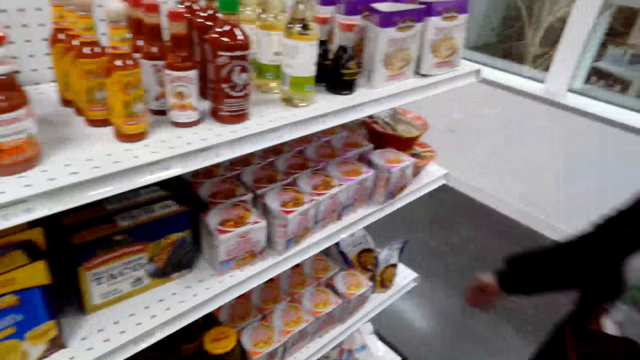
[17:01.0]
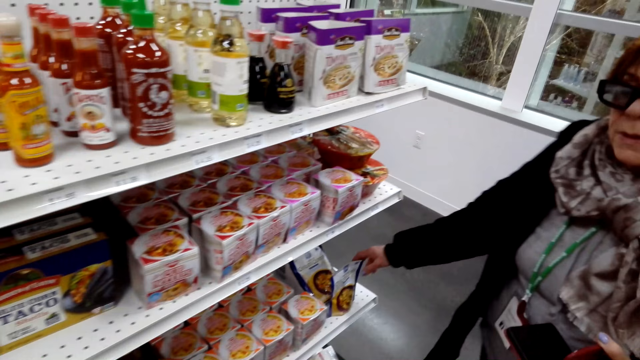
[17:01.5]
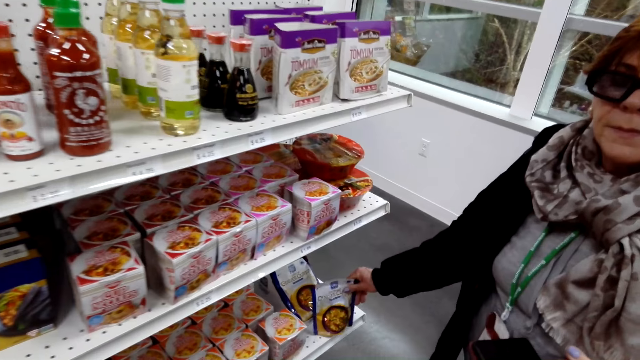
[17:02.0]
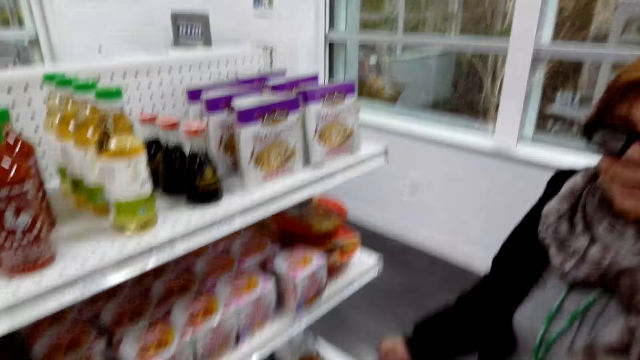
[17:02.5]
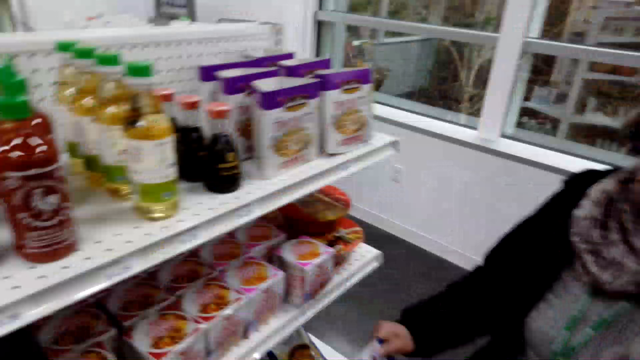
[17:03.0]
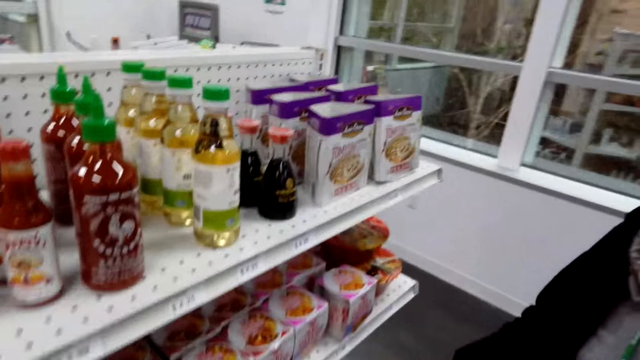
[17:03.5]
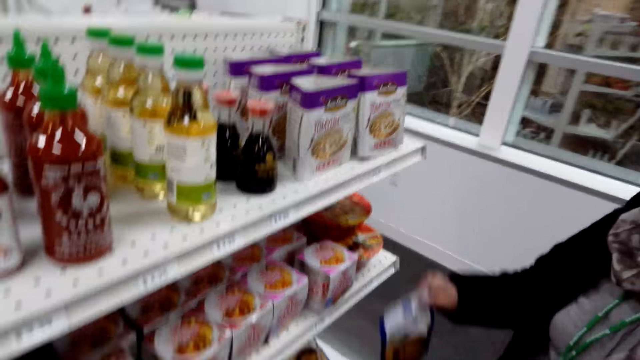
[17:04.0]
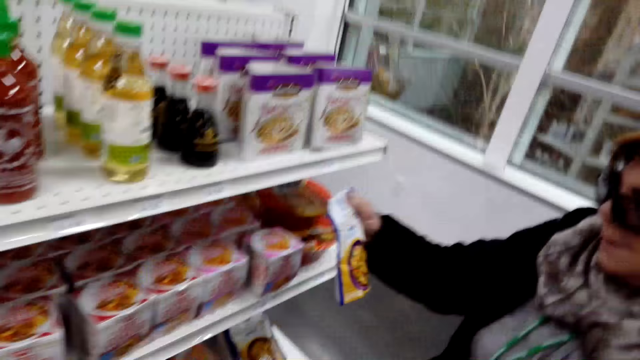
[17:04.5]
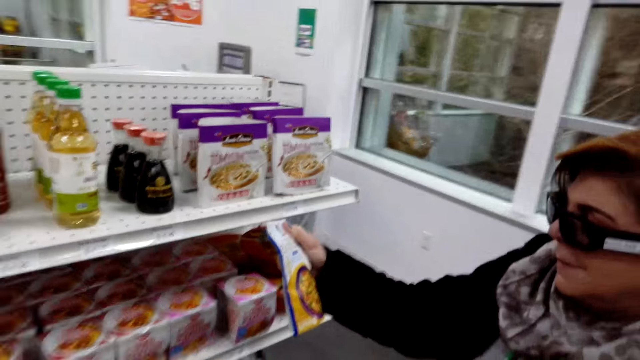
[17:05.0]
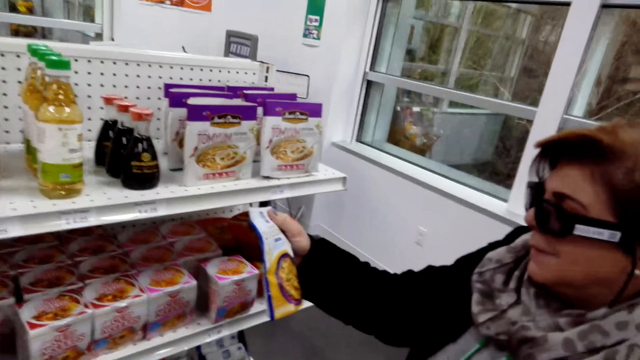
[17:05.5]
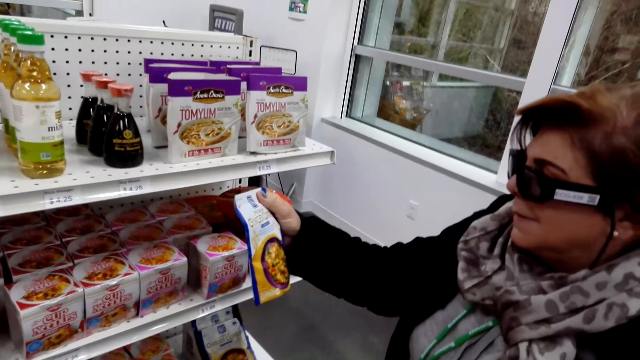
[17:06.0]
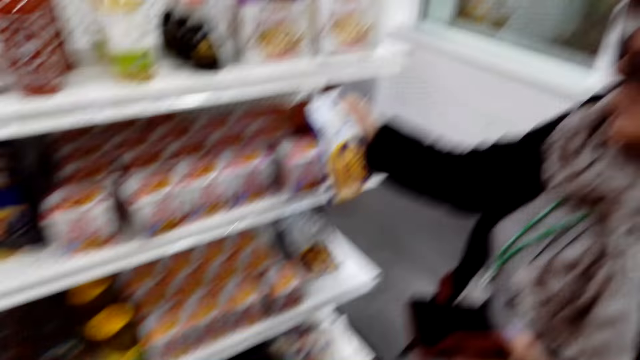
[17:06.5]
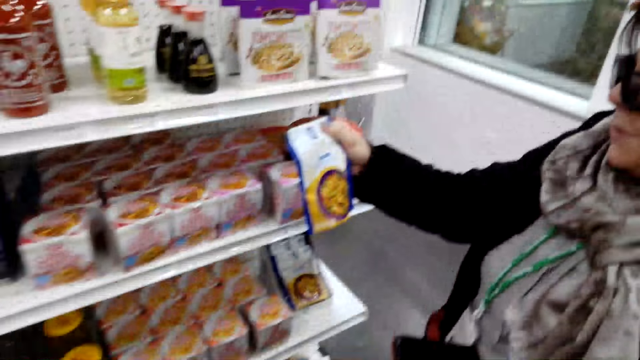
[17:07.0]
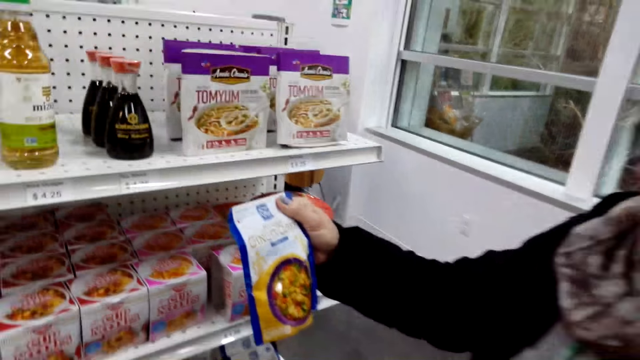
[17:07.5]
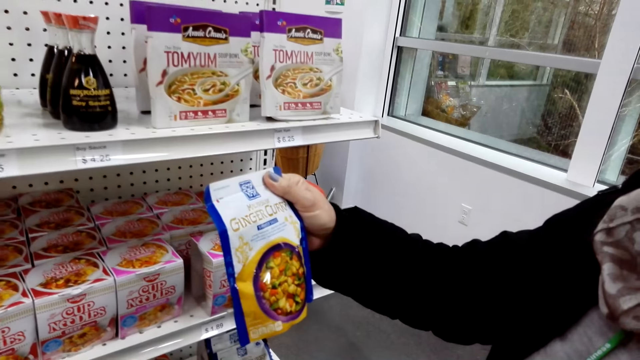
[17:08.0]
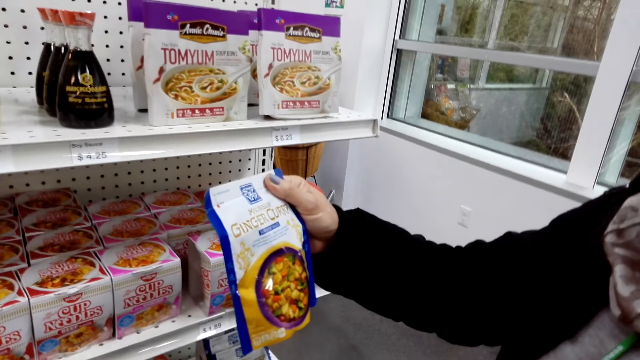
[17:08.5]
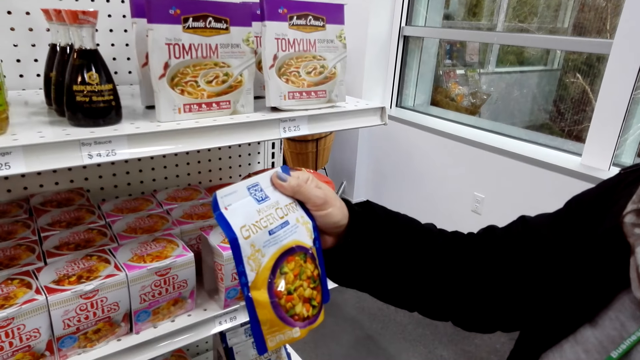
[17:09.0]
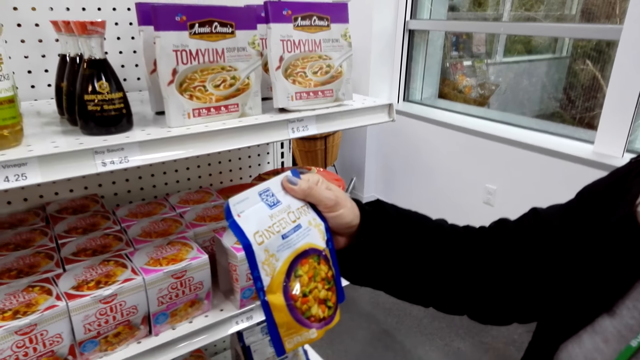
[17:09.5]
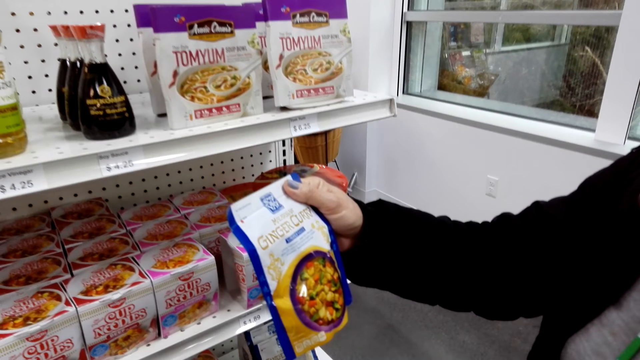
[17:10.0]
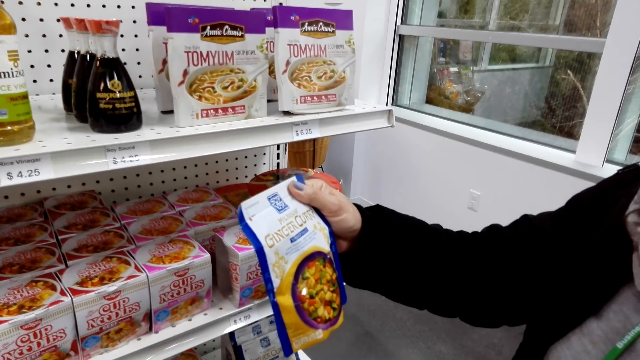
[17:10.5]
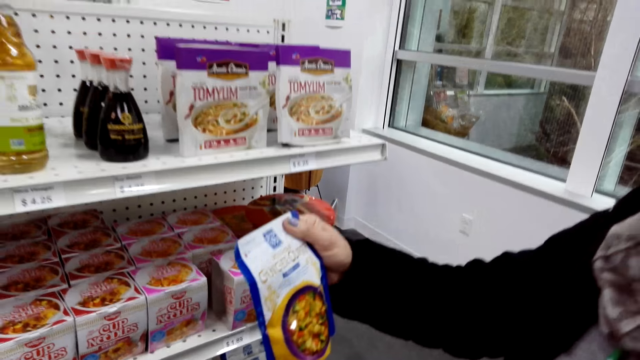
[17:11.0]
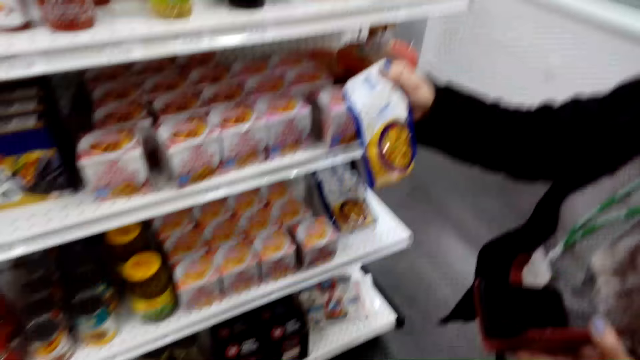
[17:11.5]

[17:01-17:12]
A woman picks up ginger. She checks the ginger.

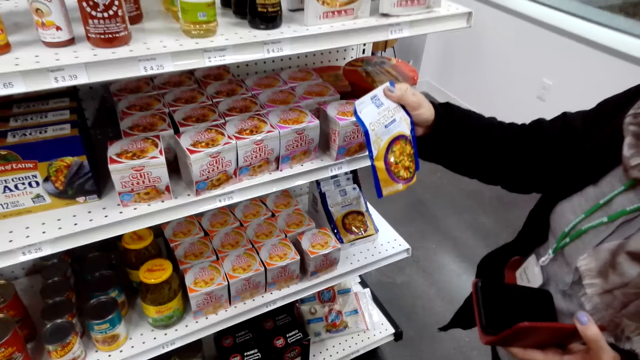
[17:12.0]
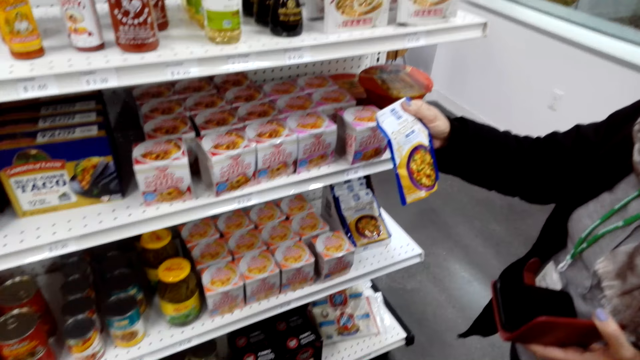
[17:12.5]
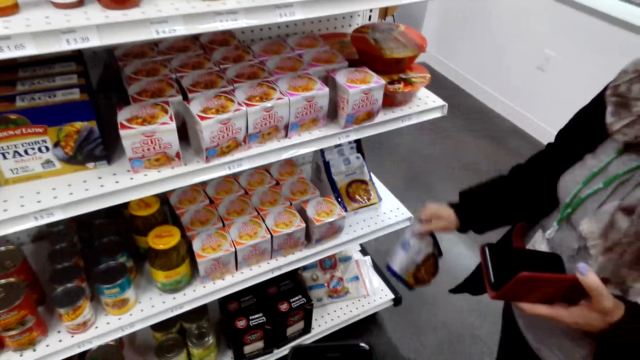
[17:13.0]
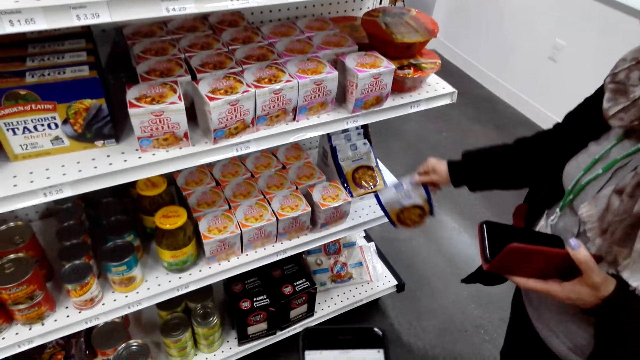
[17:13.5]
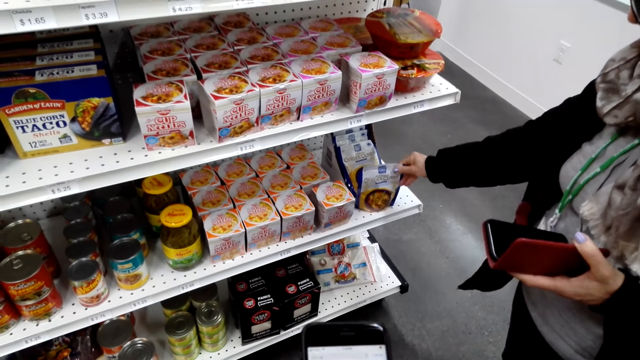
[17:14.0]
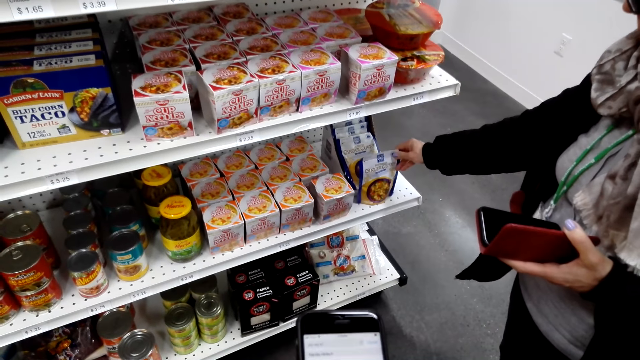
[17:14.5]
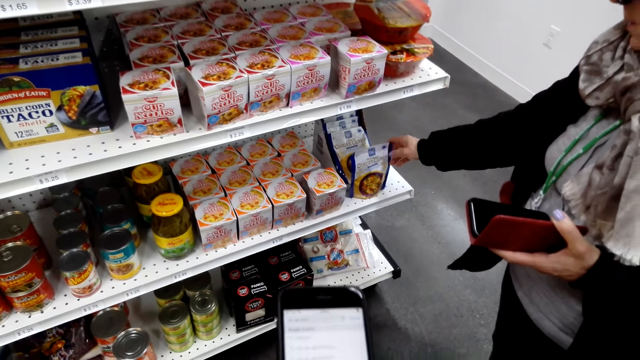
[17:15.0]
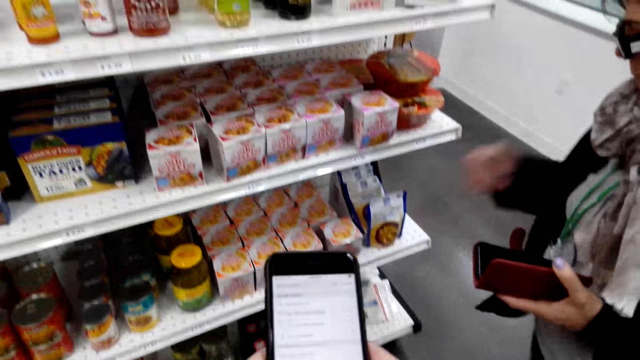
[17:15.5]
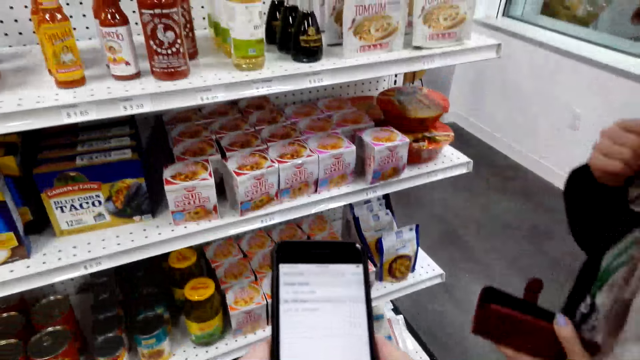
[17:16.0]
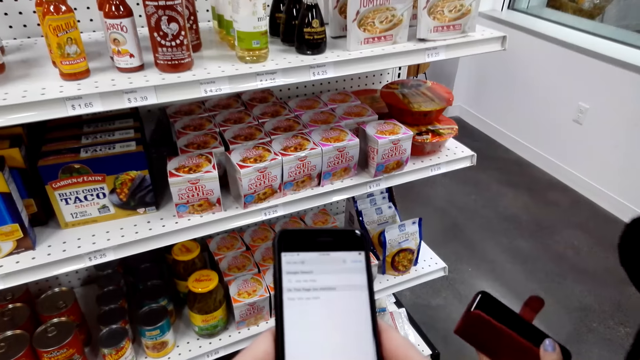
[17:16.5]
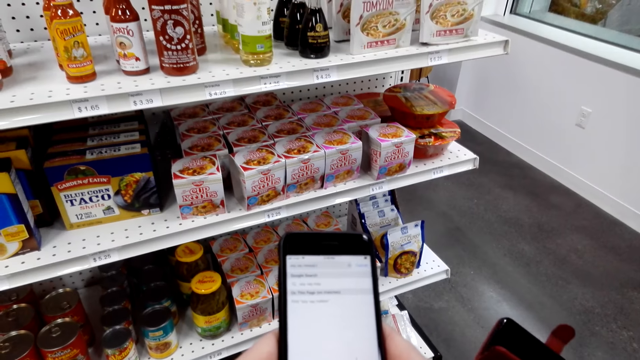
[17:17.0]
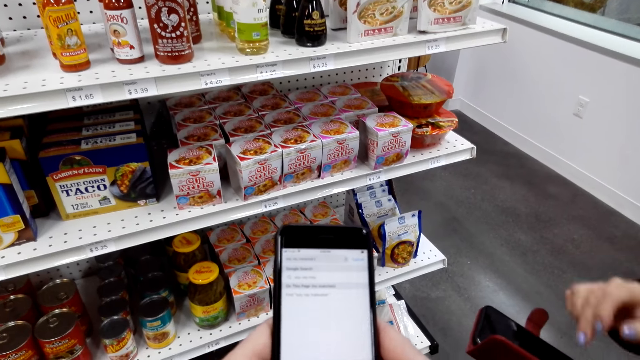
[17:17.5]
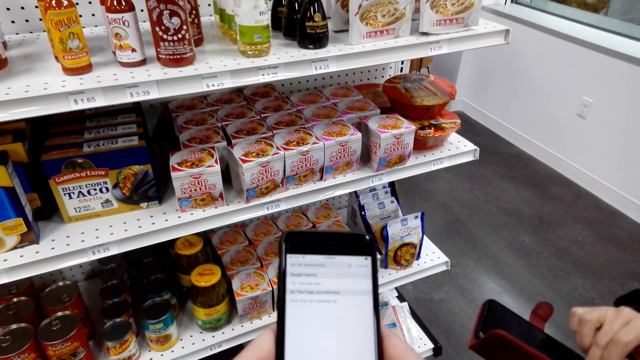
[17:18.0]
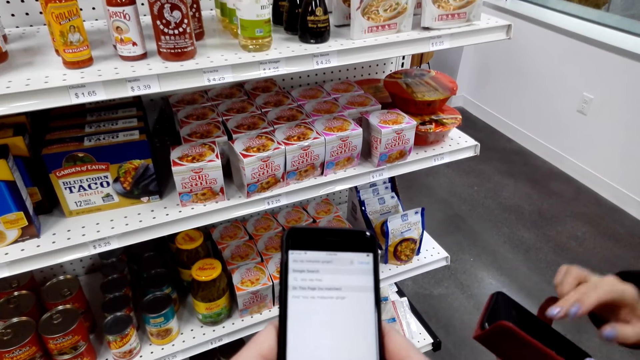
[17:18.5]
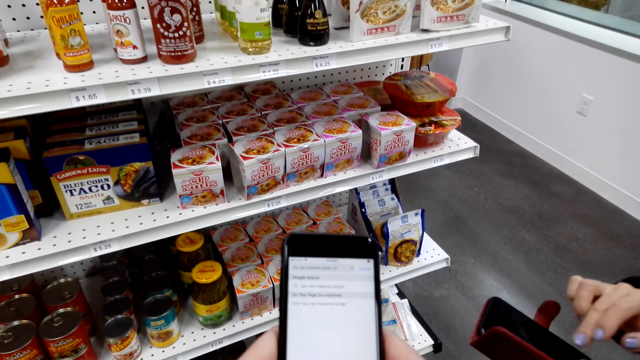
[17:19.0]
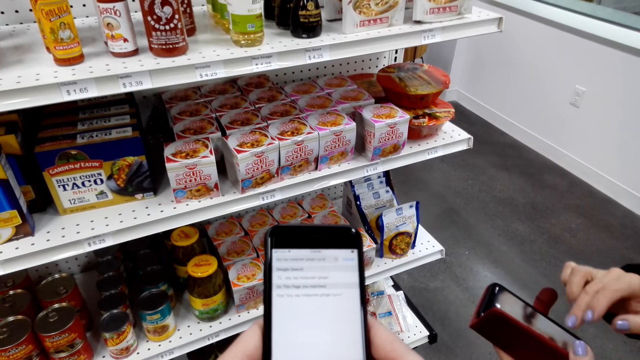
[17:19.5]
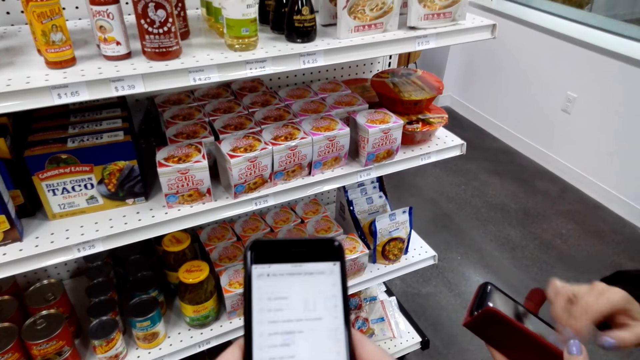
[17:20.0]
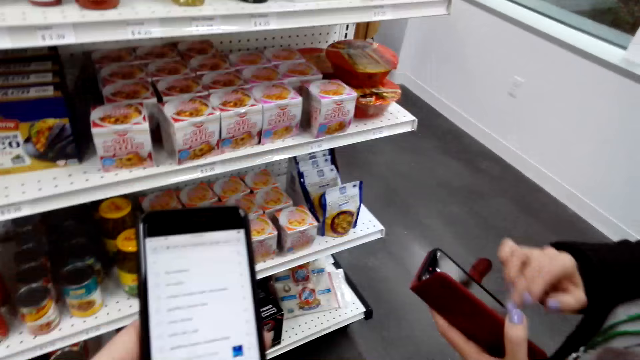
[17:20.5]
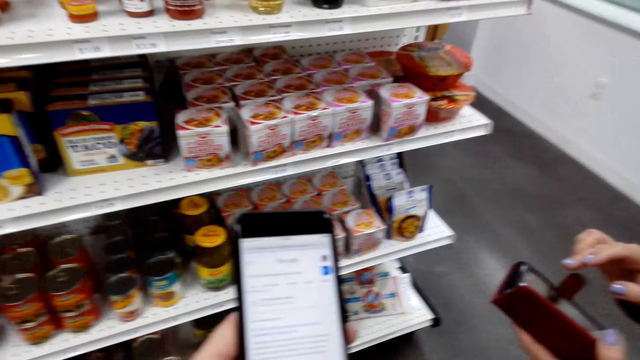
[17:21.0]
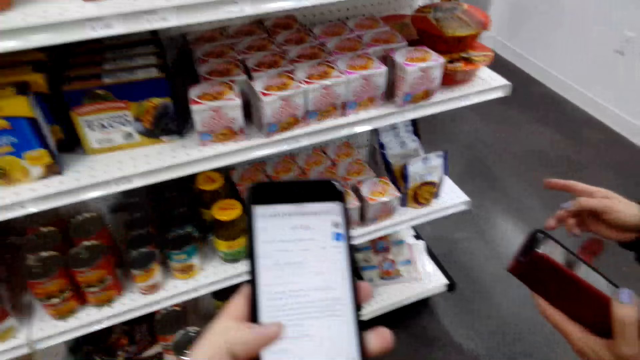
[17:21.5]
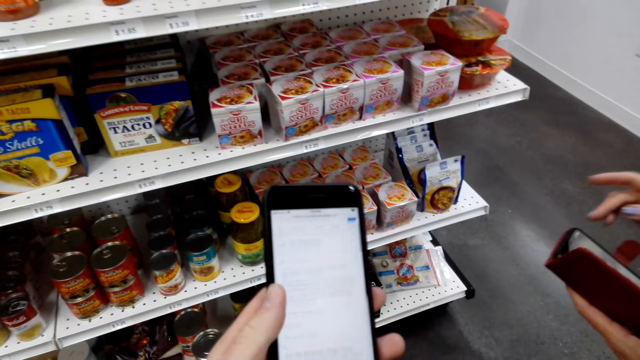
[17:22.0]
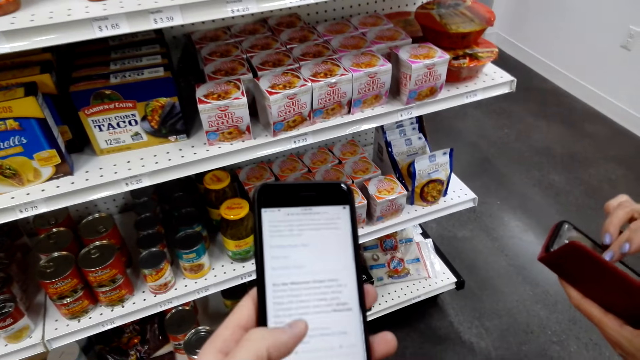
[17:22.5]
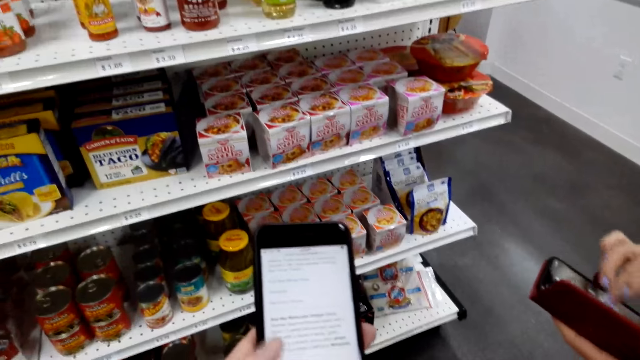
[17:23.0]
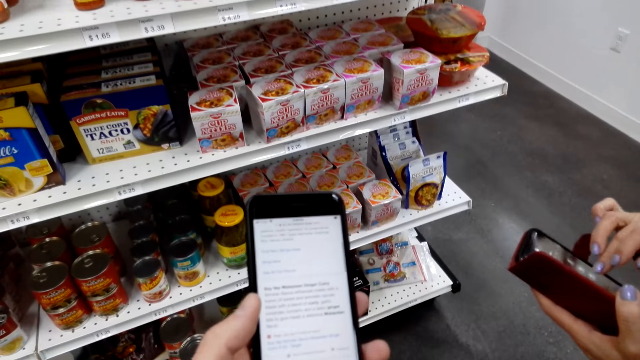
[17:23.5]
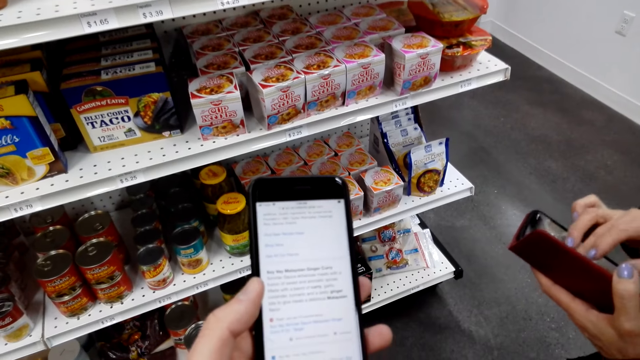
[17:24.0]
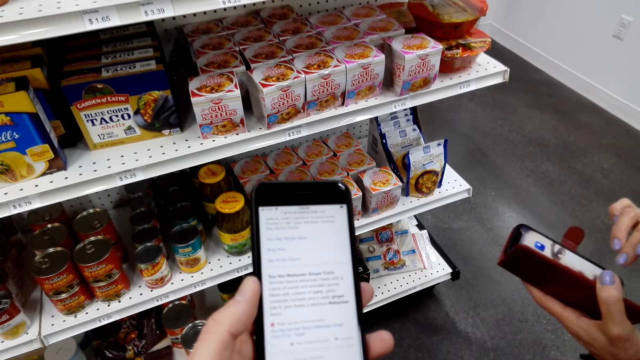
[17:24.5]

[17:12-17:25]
A woman drops the ginger. The camera wearer dials the phone. The woman dials the phone. The camera wearer scrolls the phone.
